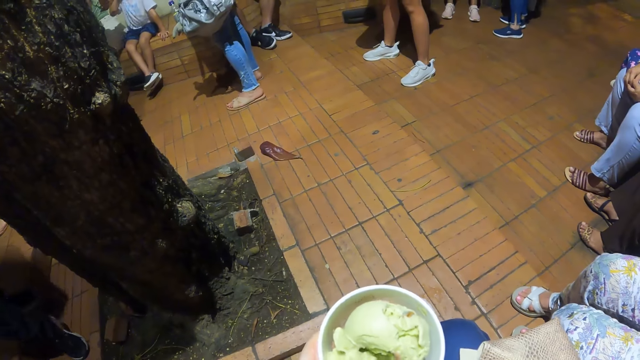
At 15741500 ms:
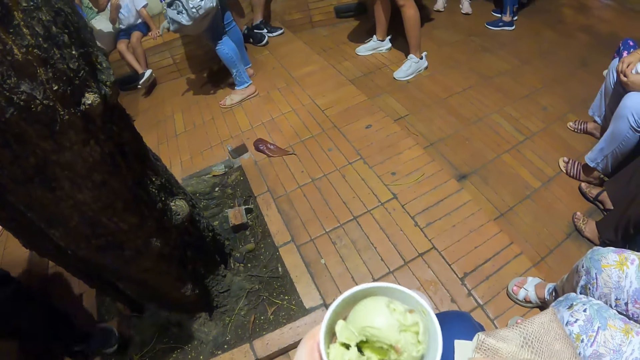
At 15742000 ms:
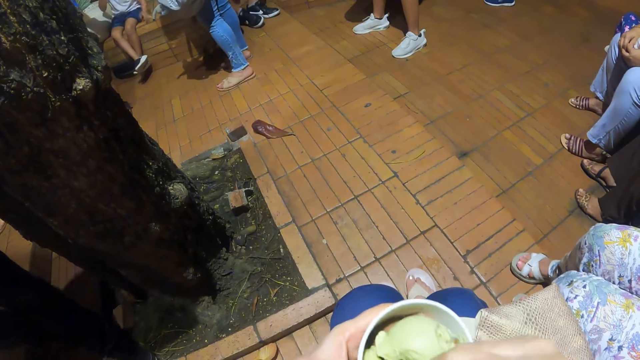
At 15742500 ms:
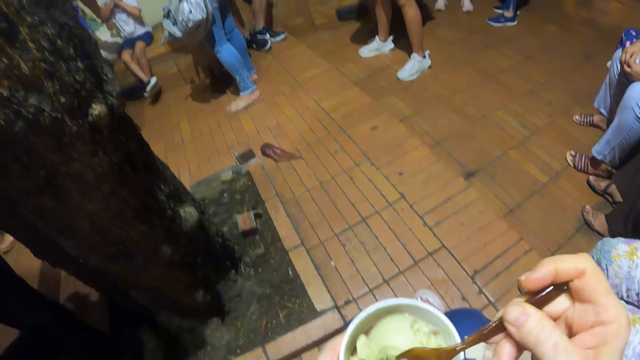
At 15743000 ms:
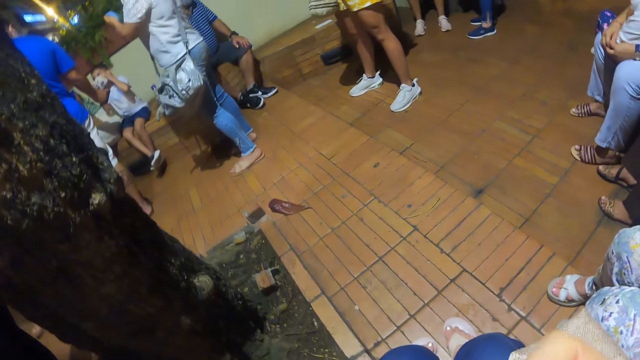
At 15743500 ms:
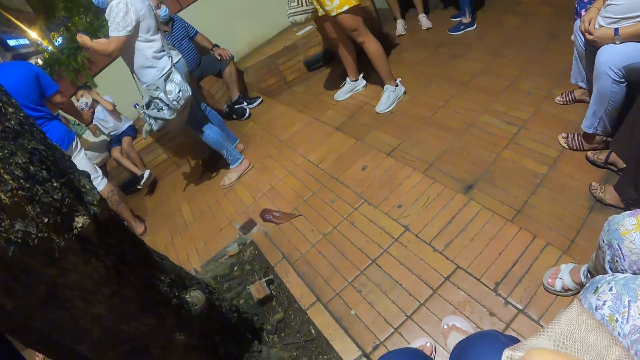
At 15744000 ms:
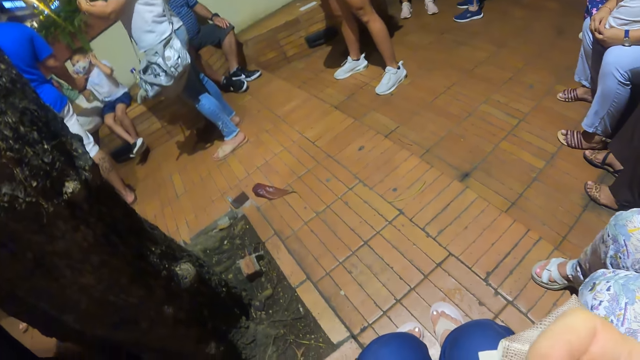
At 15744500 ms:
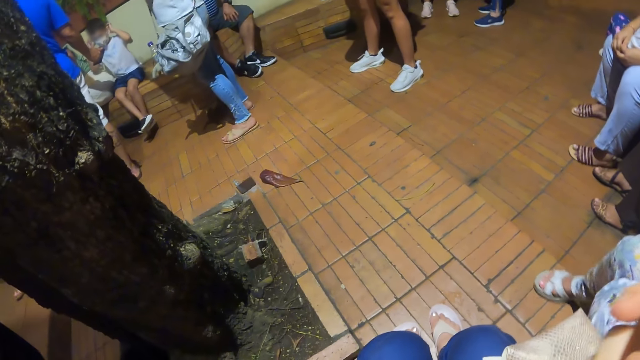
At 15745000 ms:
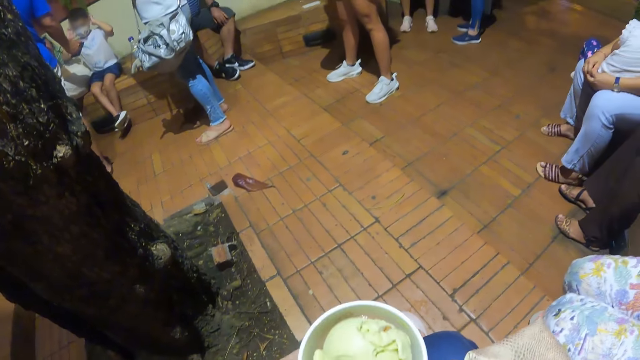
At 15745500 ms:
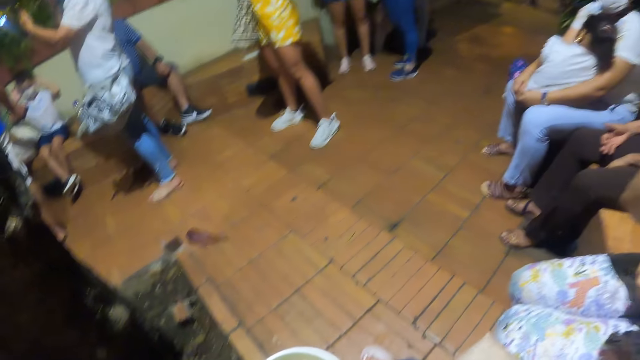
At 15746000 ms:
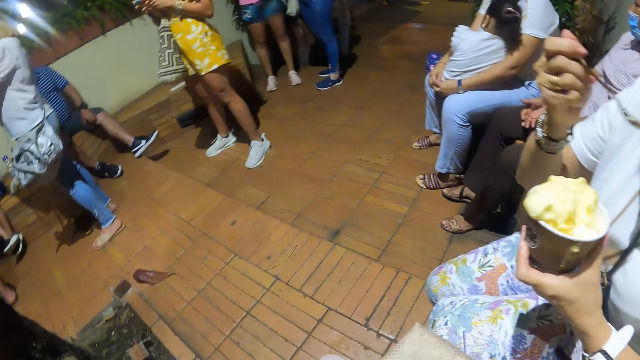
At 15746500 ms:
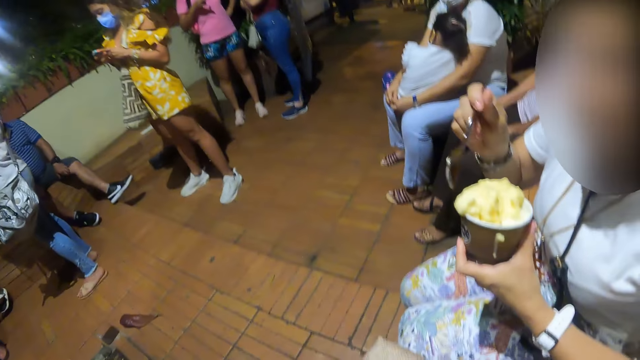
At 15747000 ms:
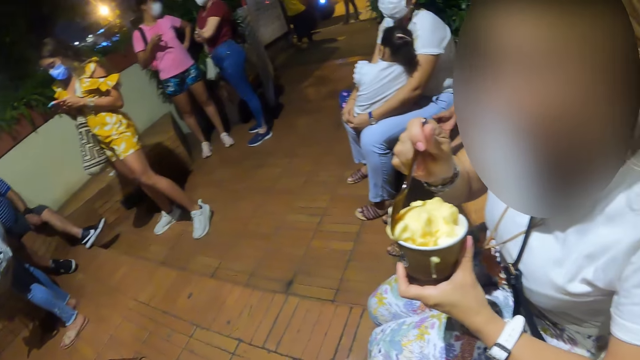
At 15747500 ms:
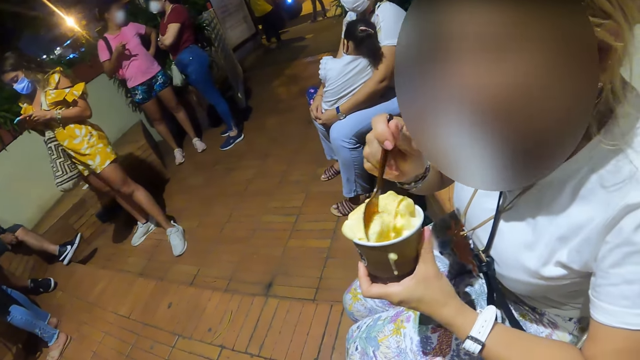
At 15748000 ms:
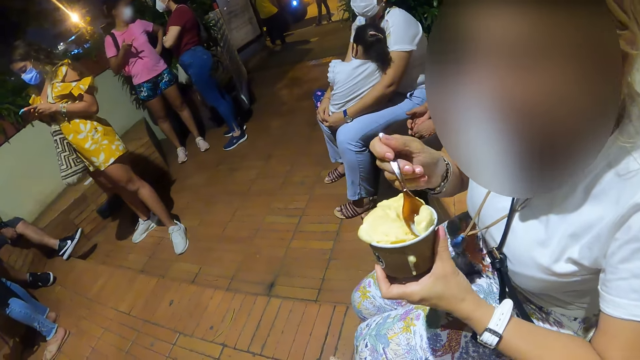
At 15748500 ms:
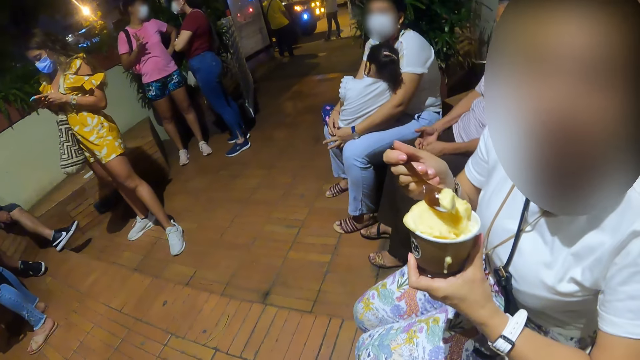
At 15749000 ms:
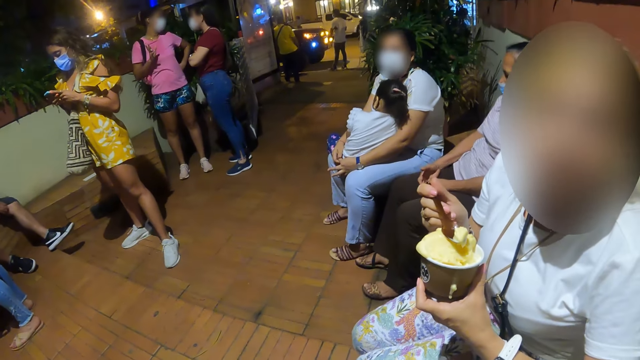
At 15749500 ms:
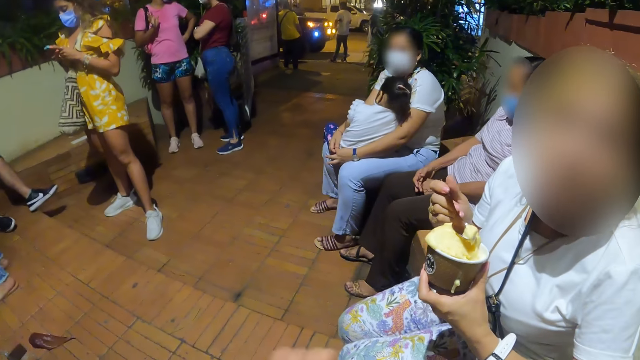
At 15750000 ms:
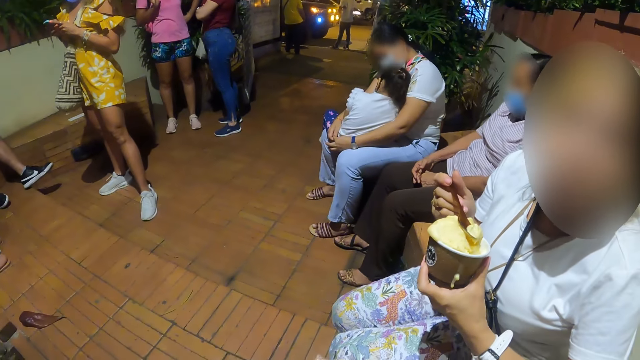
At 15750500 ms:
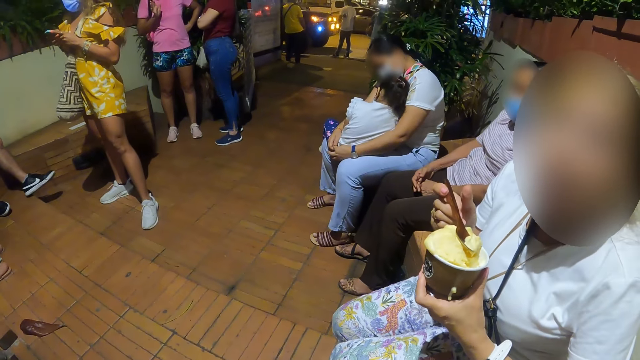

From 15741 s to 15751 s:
The camera wearer lifts the spoon. They eat ice cream. They move the tin. They look around. A woman eats ice cream. The camera wearer converses with the woman. The woman scoops ice cream. The camera wearer converses with the woman.

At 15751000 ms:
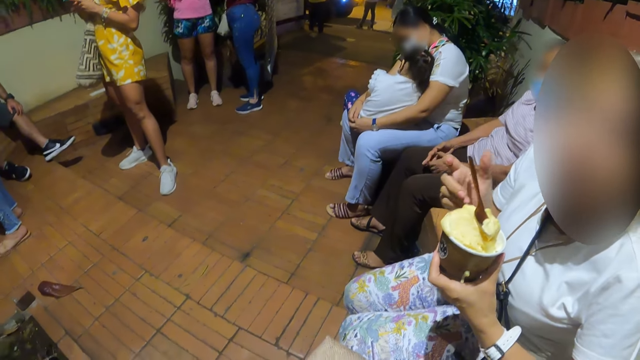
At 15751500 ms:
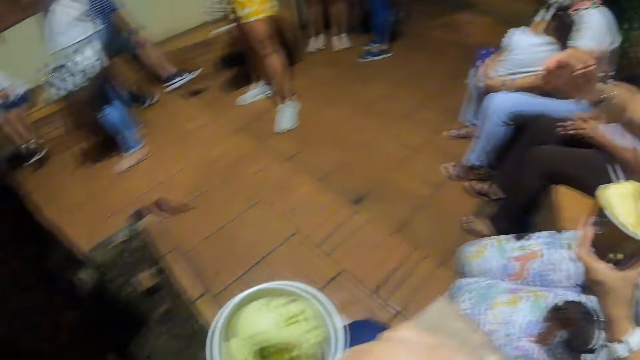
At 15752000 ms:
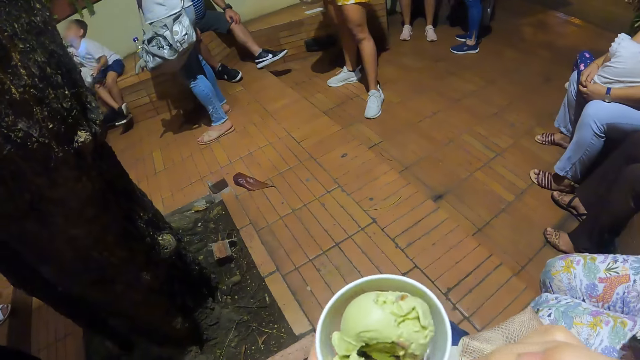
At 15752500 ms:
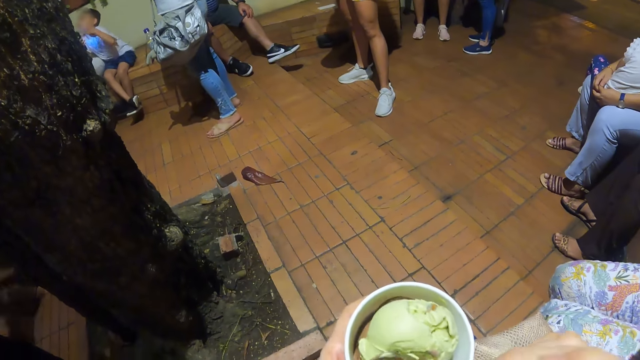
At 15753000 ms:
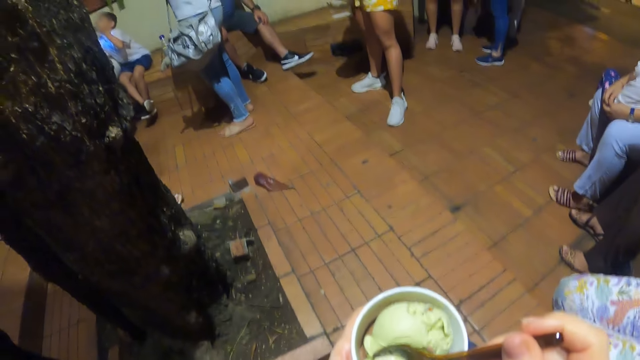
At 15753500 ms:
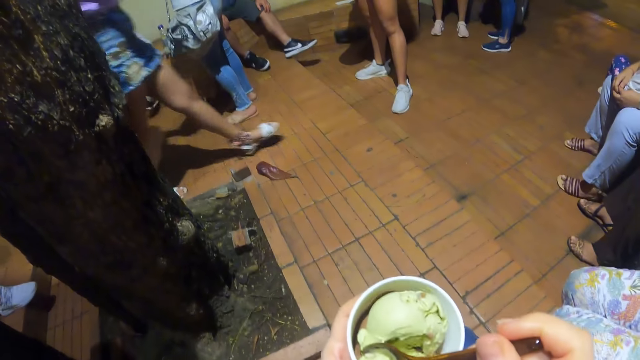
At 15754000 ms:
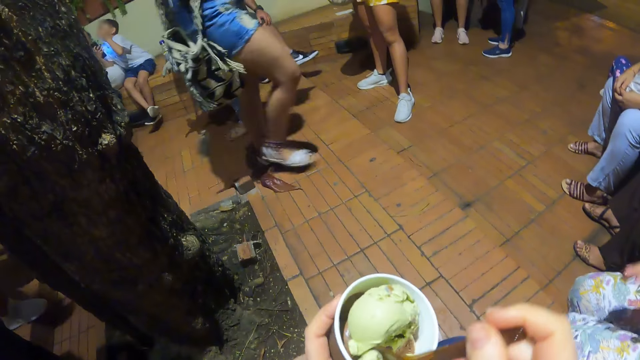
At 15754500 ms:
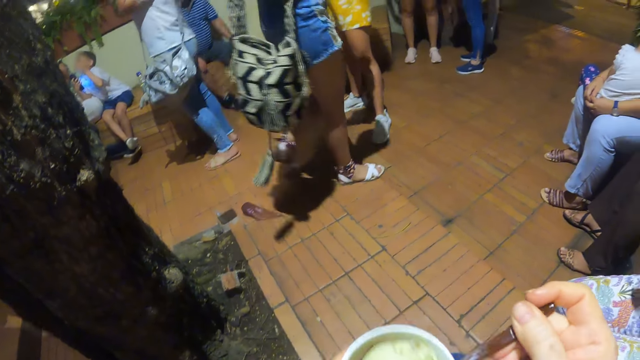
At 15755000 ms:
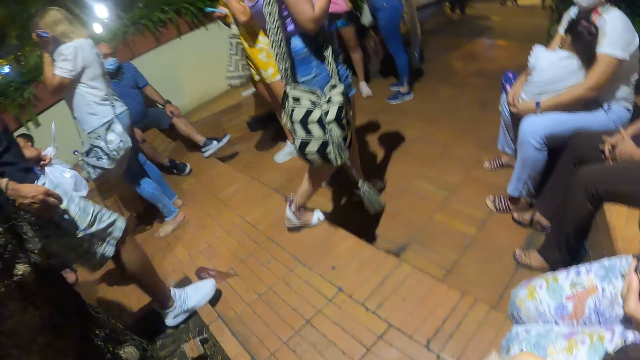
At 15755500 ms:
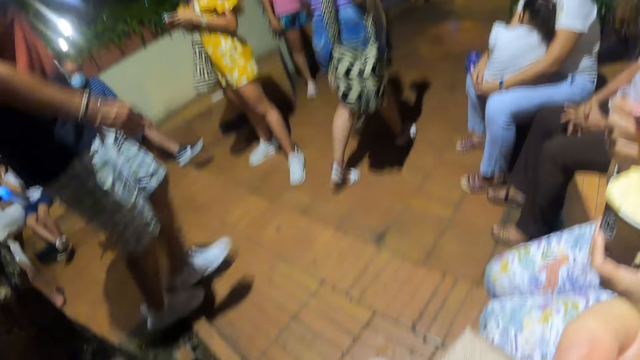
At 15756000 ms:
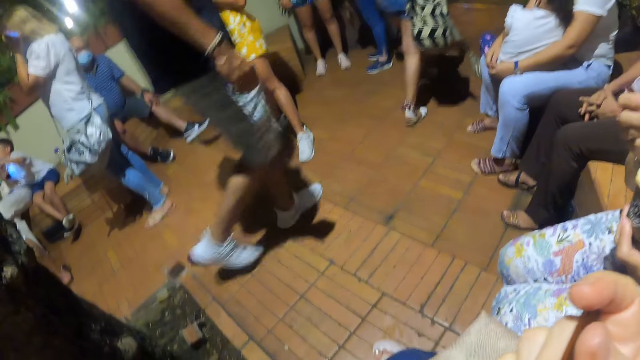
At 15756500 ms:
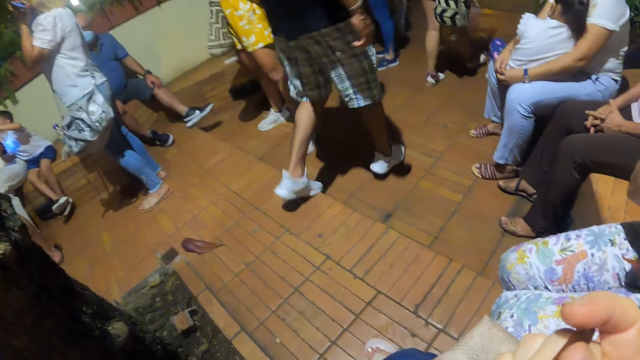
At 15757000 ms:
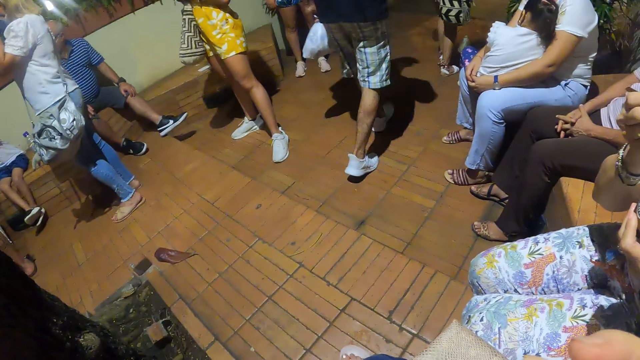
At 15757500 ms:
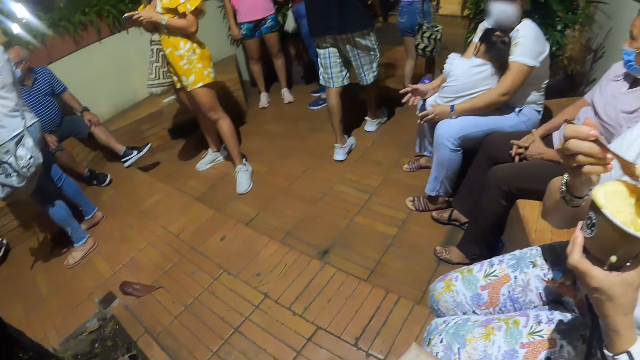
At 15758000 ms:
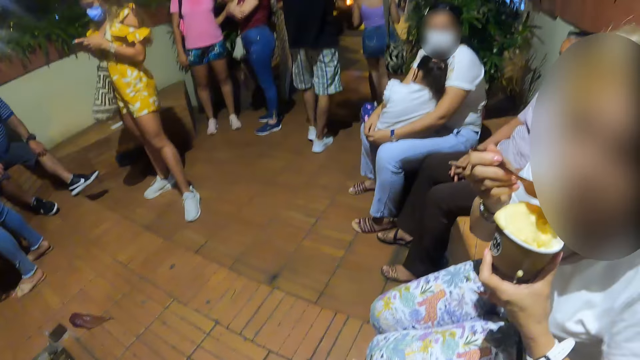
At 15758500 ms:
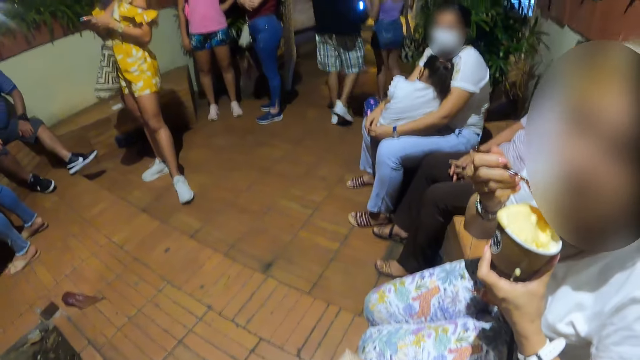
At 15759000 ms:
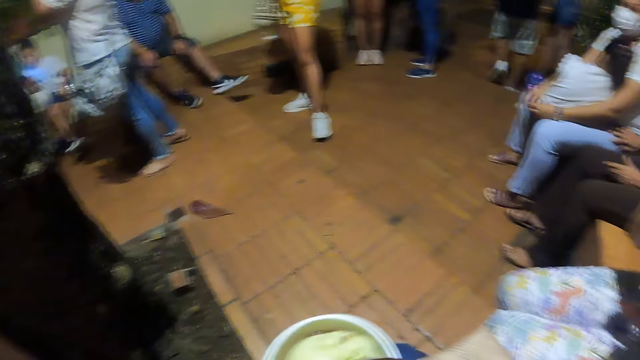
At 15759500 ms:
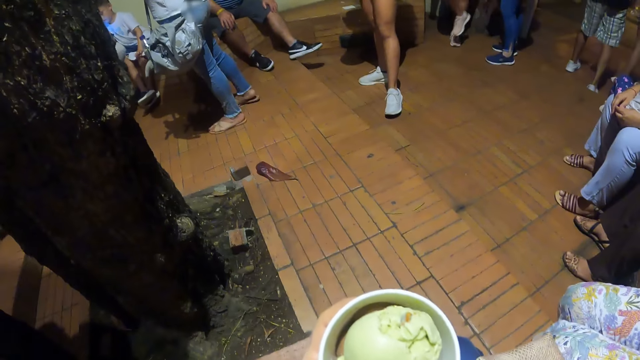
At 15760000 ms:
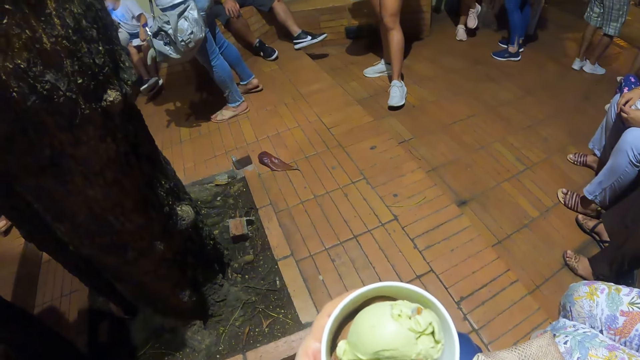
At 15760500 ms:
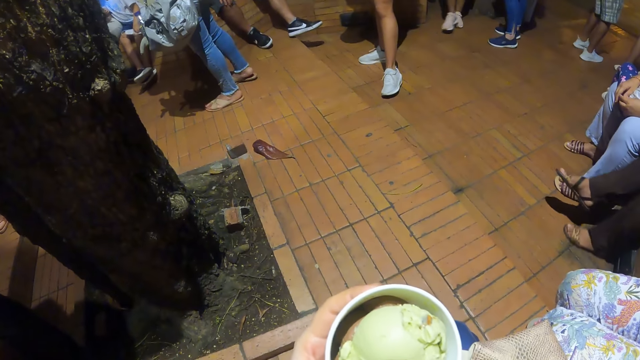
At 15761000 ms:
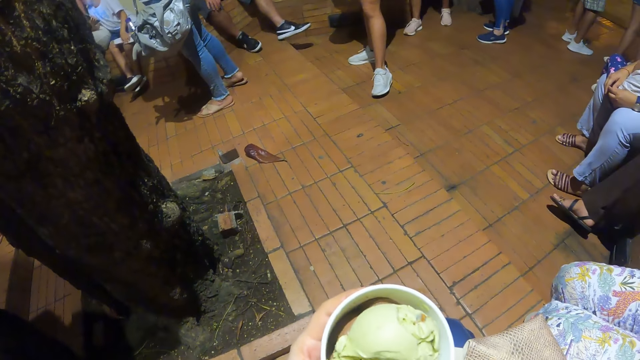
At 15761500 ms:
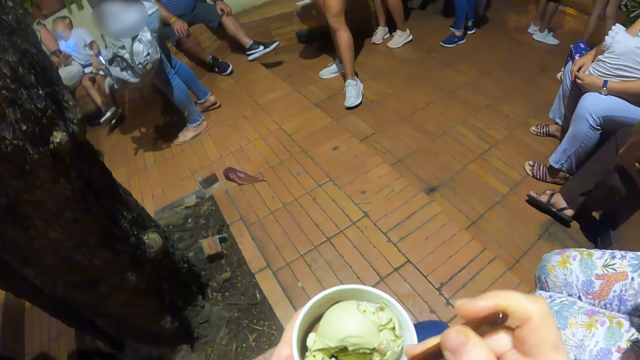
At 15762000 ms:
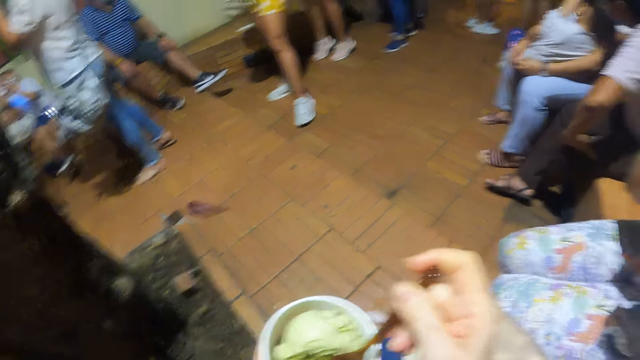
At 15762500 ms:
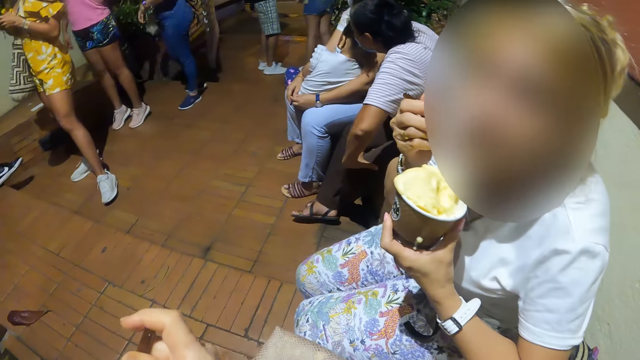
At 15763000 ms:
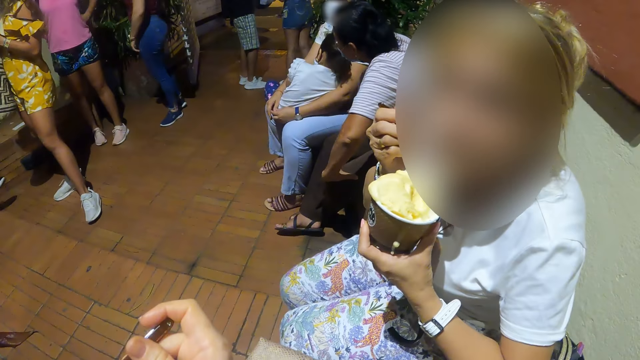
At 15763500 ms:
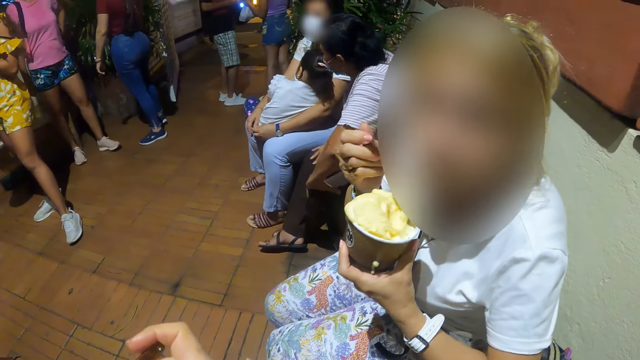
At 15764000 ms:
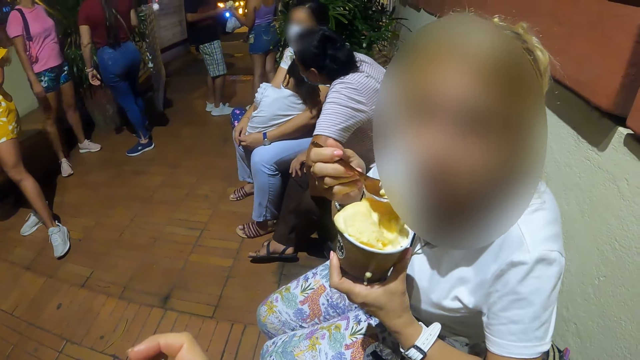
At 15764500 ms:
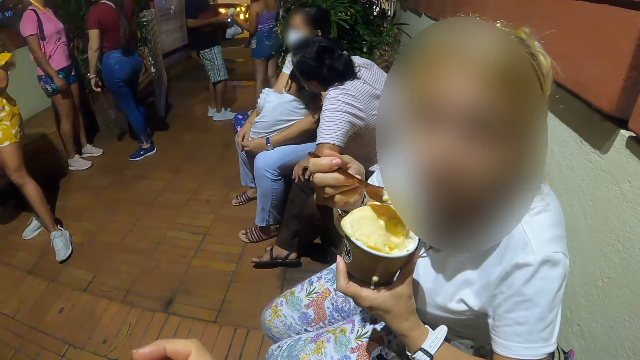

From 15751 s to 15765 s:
The camera wearer looks around. They scoop ice cream with a spoon. They eat the ice cream. They look around. They converse with a woman. They look at the ice cream. They scoop the ice cream. They lift the ice cream. They converse with the woman.
